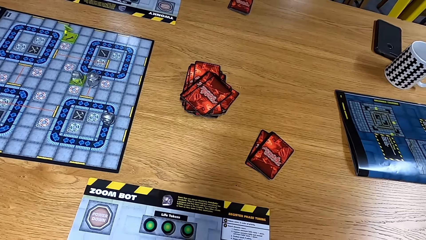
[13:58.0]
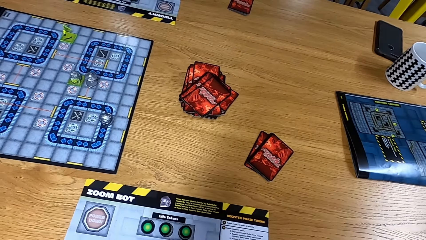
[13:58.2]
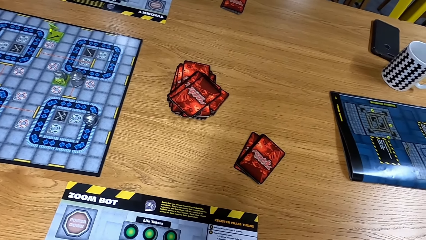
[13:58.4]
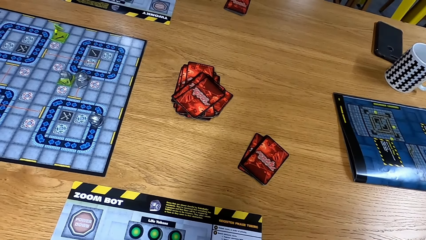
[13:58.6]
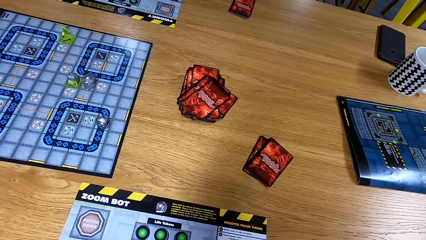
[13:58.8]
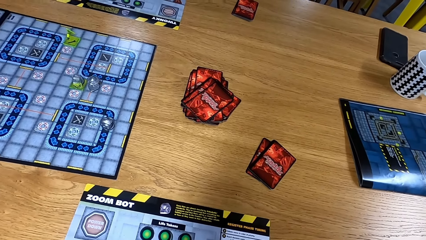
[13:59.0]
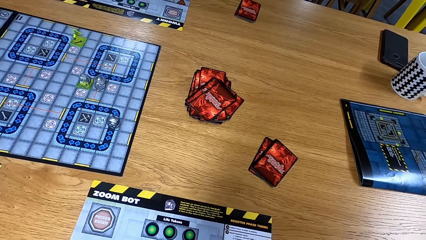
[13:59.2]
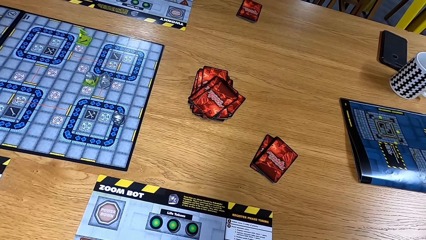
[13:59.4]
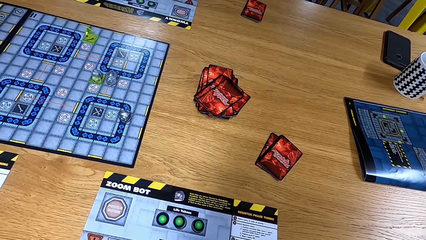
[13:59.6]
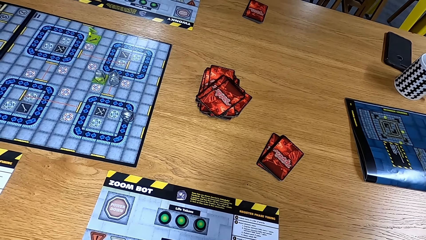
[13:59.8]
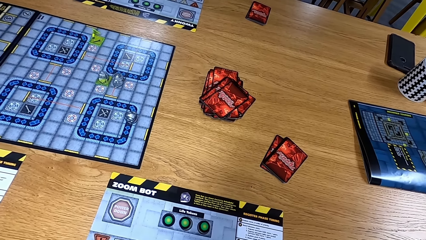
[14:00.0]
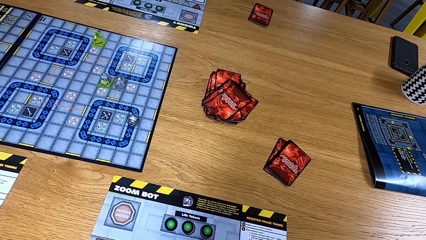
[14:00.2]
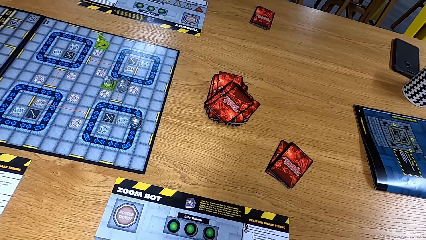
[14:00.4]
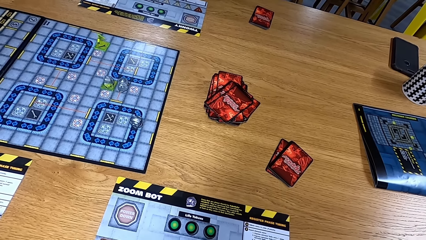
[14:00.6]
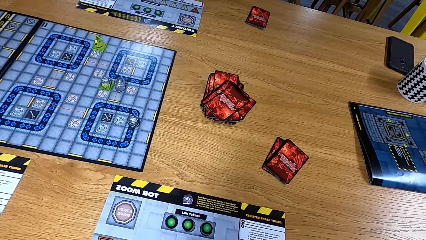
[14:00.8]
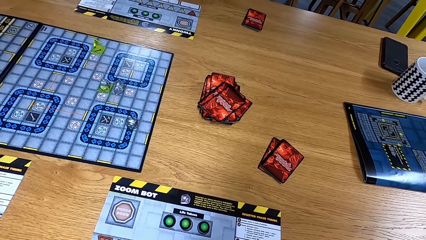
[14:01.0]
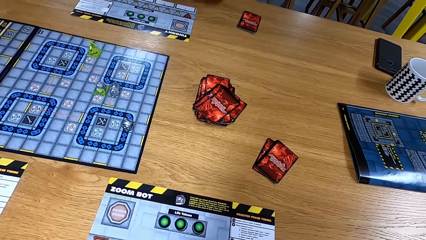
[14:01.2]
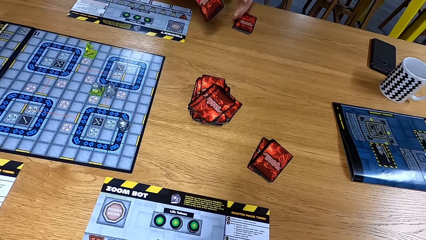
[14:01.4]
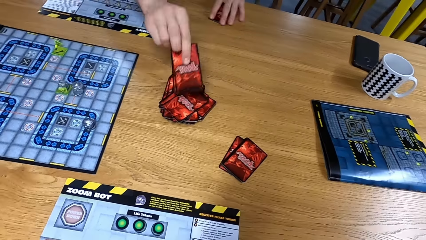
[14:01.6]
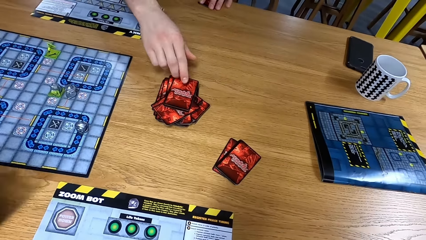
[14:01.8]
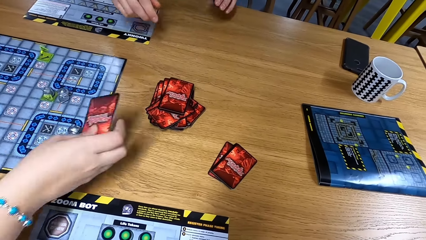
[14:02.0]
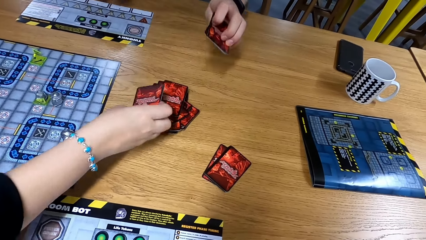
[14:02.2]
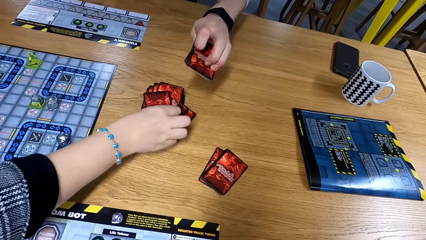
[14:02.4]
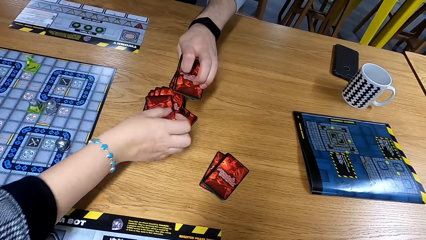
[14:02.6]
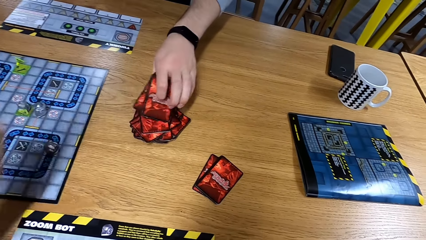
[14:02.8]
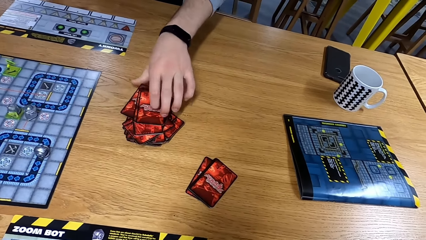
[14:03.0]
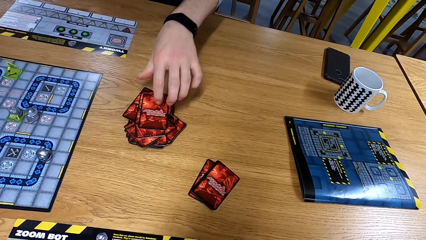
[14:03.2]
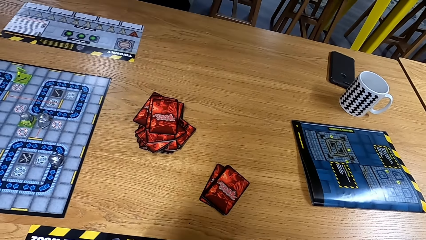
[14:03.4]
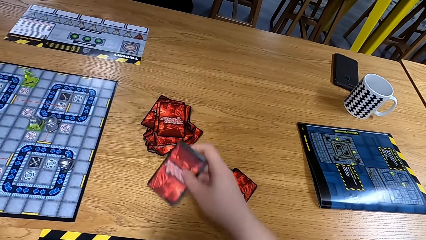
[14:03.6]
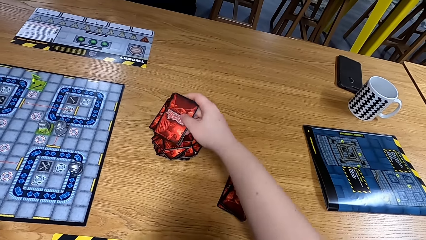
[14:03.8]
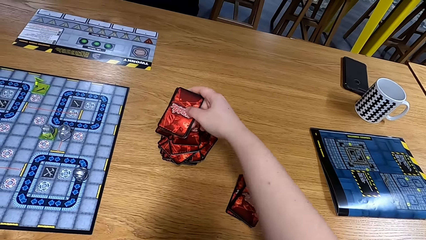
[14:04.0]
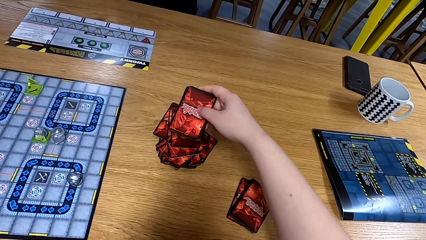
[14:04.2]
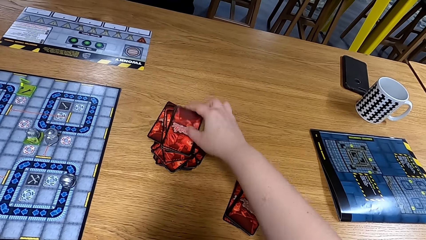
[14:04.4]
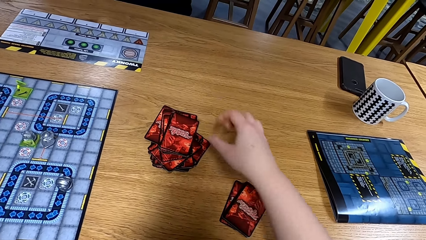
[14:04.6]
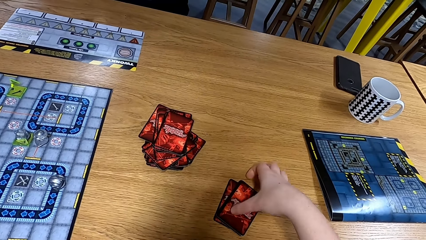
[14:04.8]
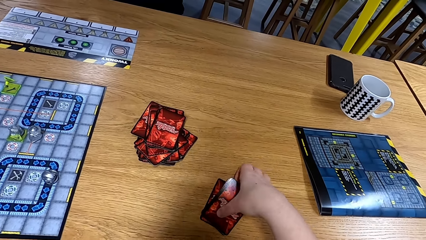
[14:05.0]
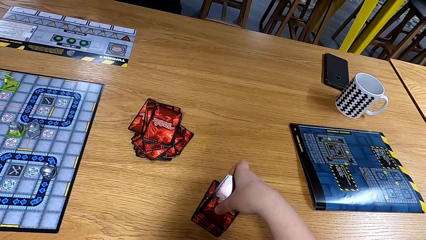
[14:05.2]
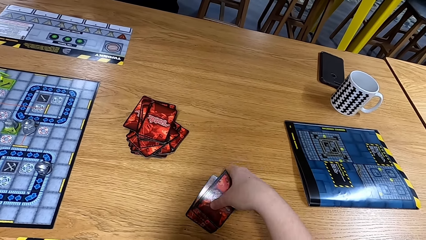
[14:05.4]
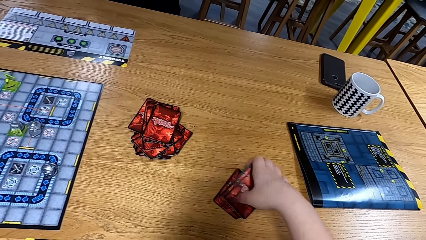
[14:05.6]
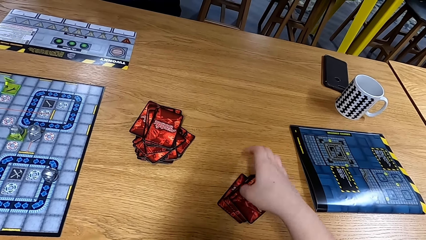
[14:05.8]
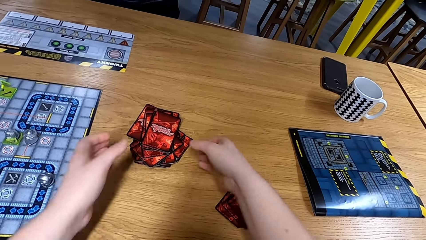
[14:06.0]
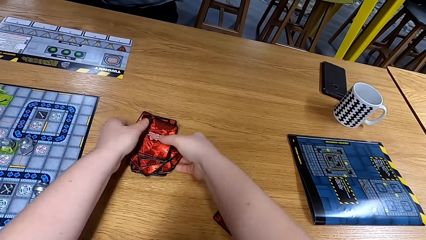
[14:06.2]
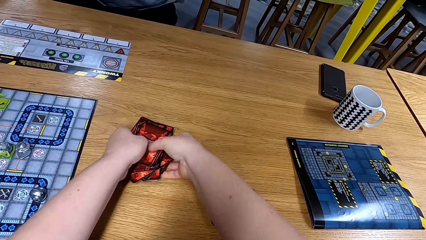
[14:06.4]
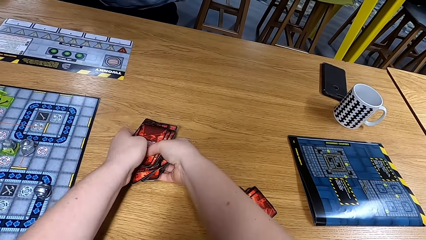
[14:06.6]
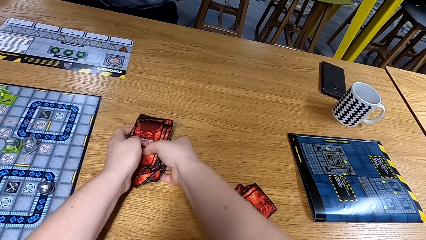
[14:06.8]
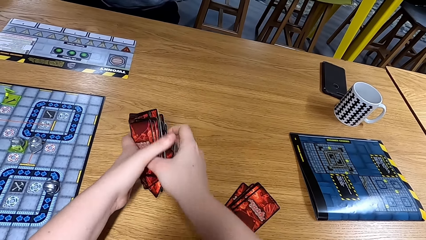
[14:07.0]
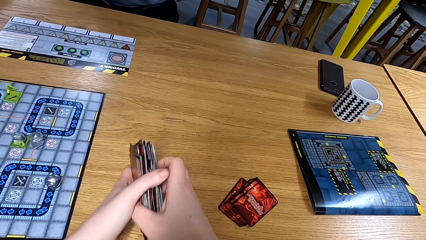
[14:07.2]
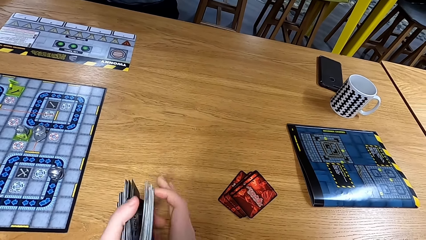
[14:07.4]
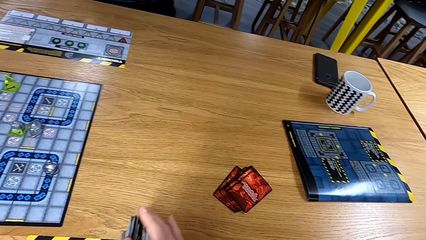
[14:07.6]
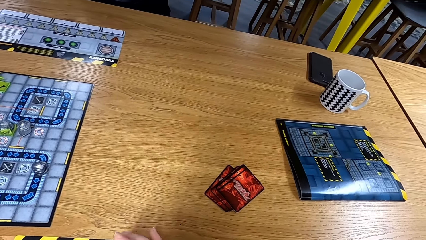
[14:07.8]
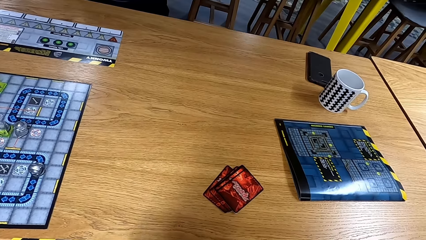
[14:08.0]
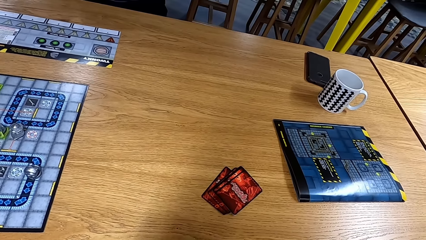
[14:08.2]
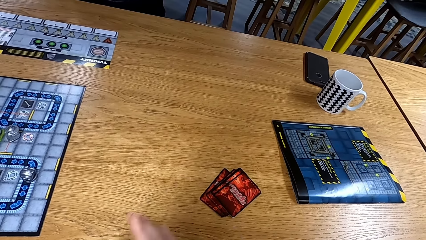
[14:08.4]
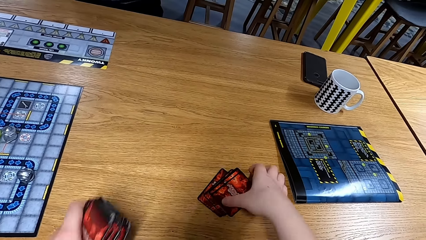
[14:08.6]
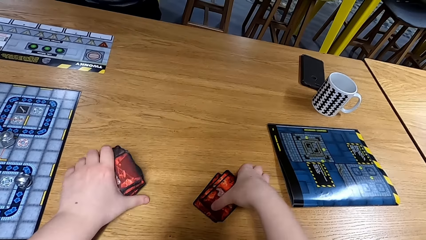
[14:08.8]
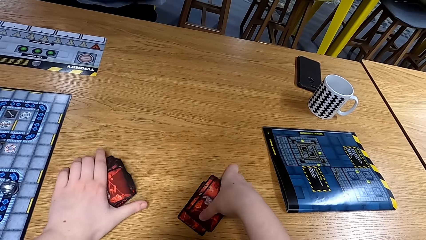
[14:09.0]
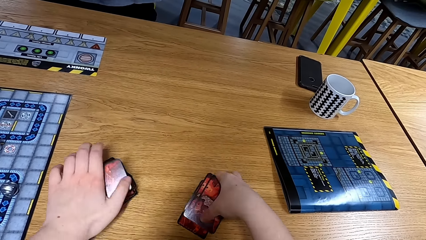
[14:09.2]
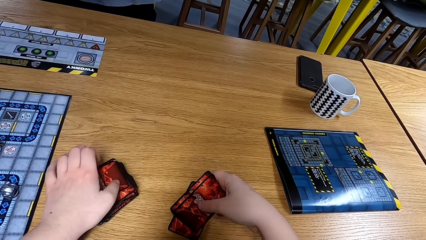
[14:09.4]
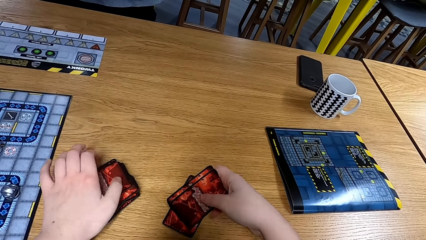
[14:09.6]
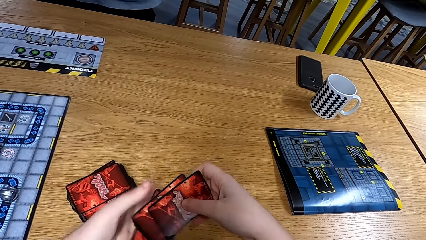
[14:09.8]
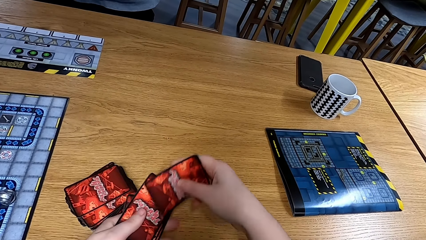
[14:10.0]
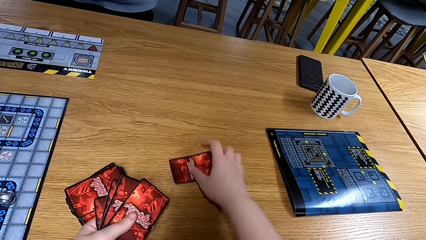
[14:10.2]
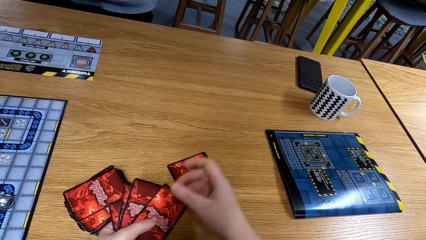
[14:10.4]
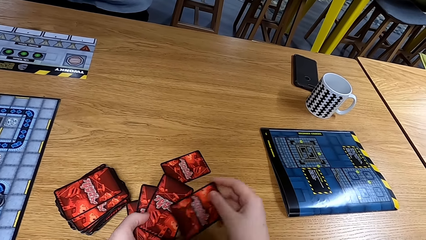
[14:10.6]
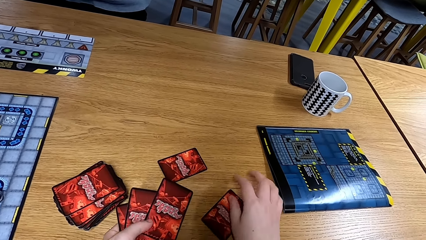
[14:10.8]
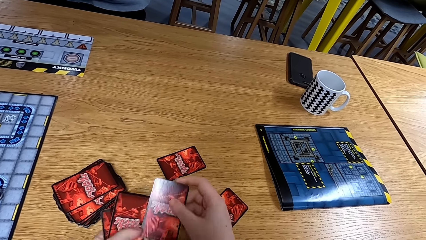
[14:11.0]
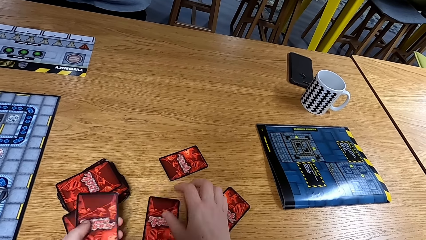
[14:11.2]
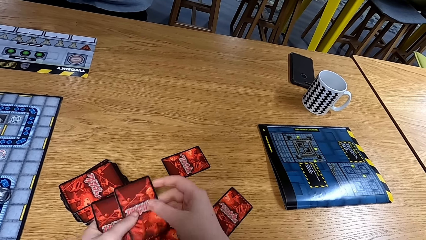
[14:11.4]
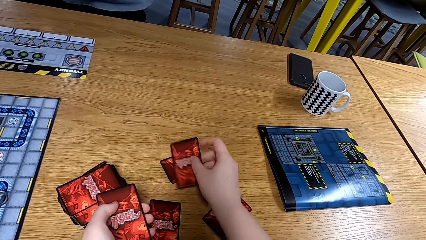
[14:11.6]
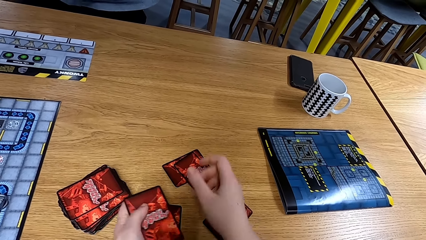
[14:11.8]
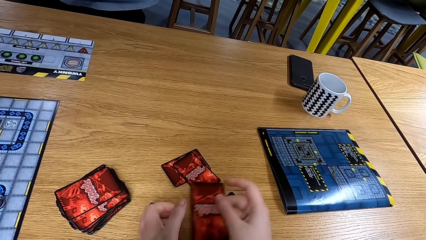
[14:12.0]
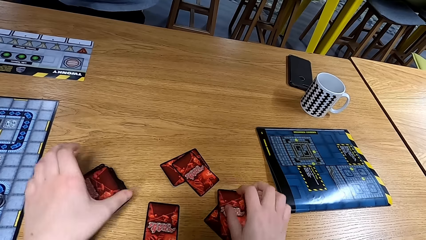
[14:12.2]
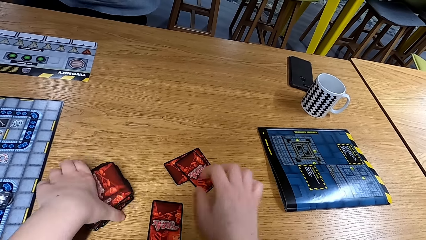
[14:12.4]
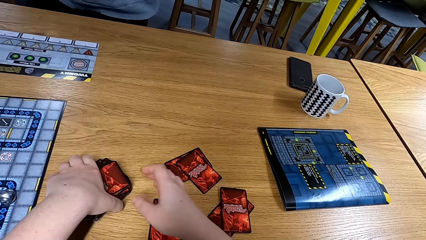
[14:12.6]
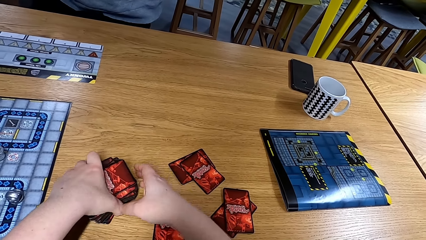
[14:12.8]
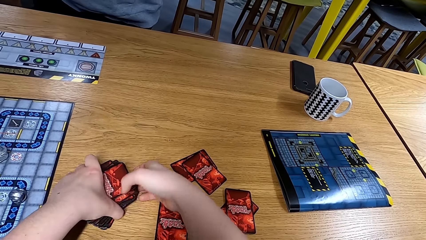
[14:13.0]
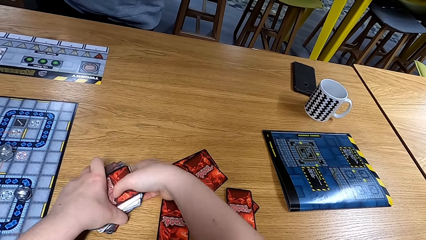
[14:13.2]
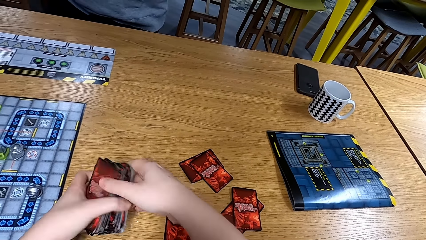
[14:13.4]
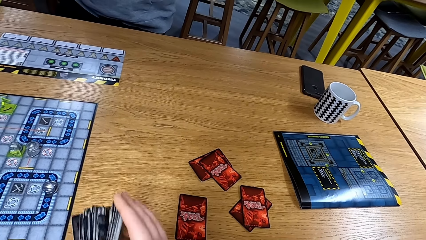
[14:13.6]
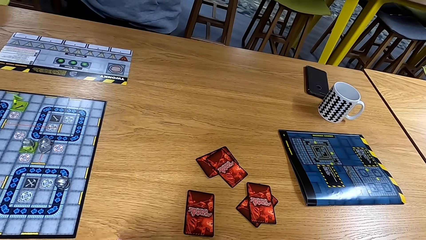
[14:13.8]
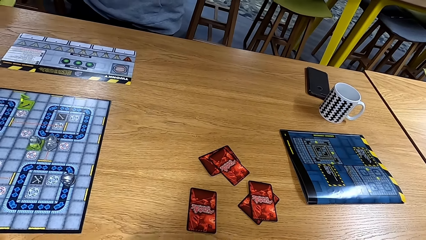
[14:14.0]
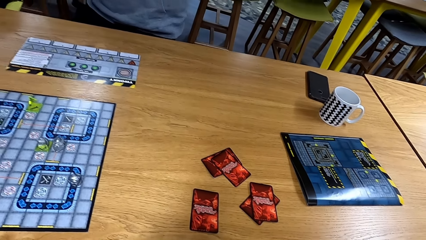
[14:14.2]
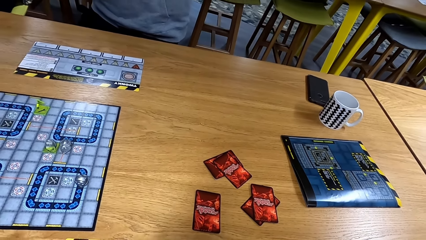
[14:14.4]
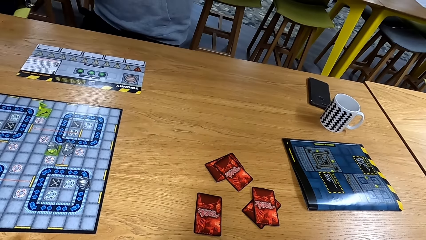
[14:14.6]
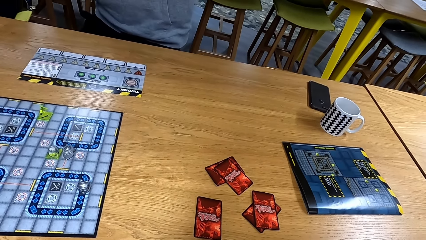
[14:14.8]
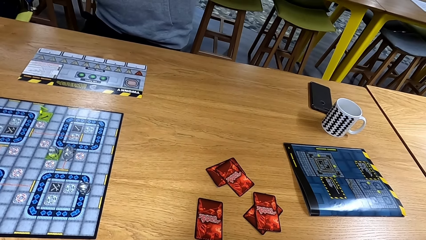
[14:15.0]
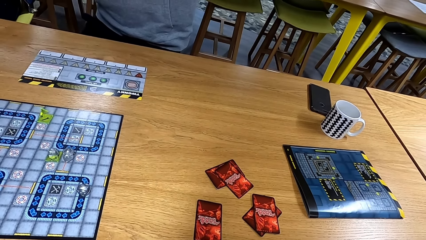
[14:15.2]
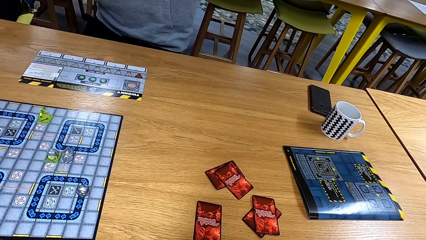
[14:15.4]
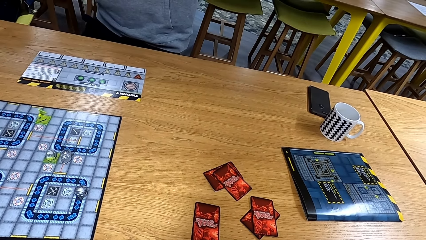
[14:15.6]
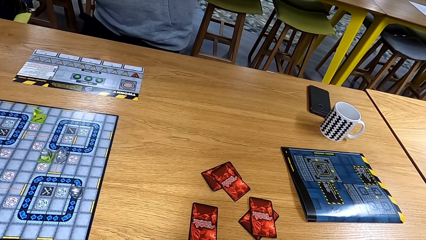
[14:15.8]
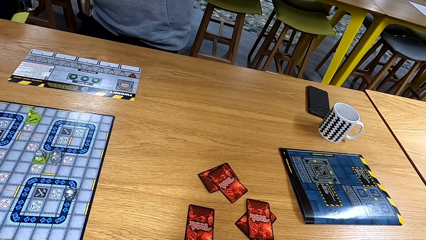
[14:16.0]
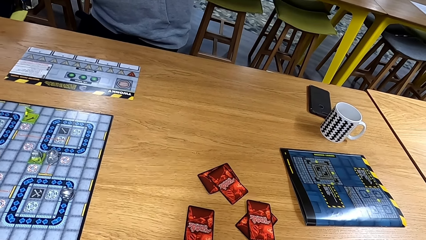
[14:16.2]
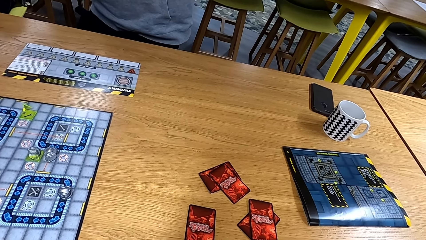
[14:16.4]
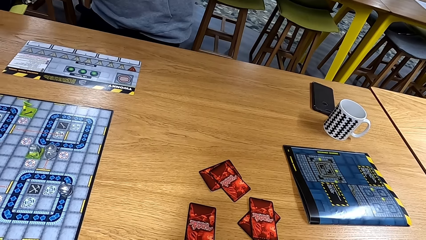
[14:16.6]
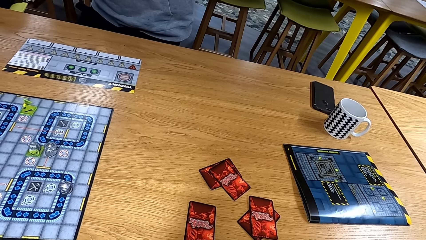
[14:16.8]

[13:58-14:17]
The camera wearer looks at the table. A man puts a card down. Another person places the cards on the table. The first man places the cards on the table. The camera wearer puts a card down. They pick up the cards on the table. They put the cards on the table. They pick up a card. They look at the table.
